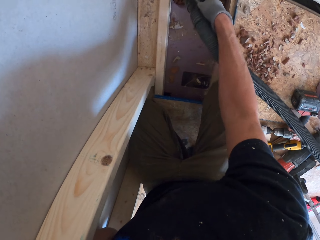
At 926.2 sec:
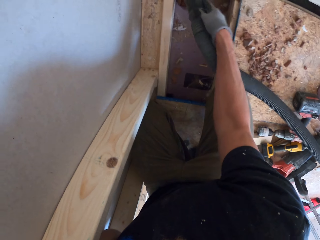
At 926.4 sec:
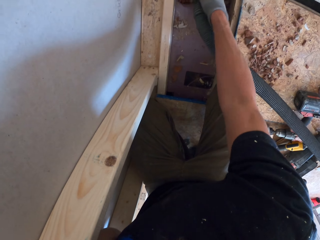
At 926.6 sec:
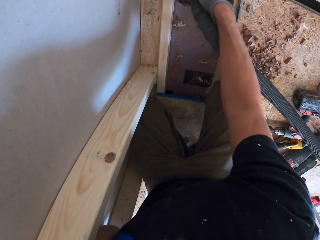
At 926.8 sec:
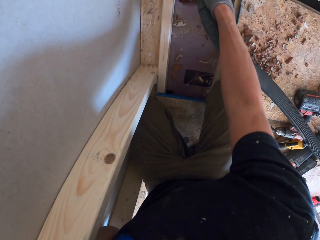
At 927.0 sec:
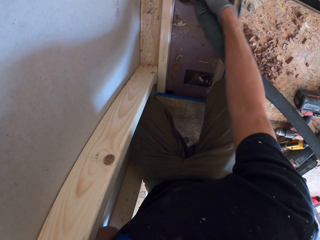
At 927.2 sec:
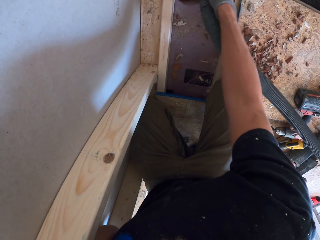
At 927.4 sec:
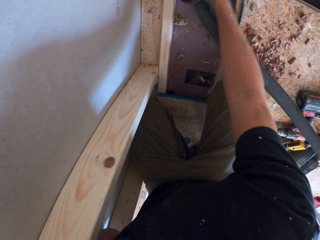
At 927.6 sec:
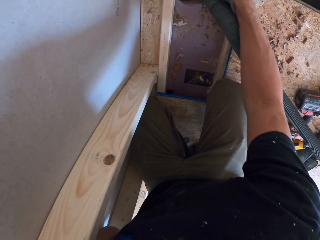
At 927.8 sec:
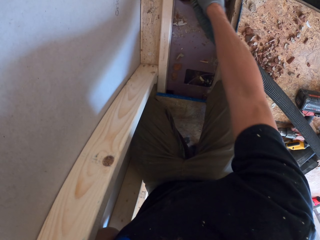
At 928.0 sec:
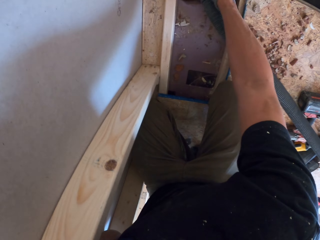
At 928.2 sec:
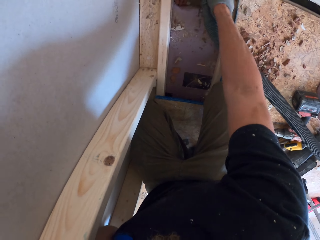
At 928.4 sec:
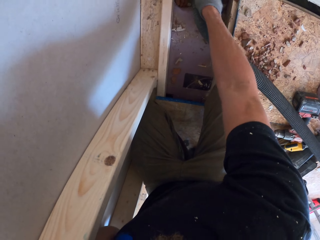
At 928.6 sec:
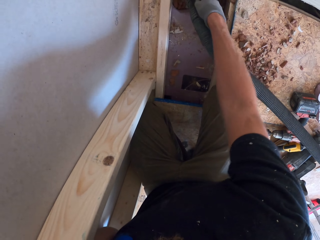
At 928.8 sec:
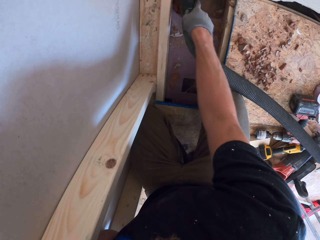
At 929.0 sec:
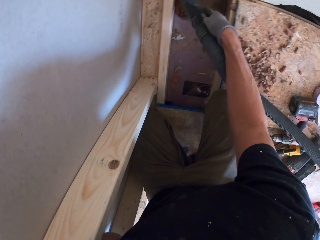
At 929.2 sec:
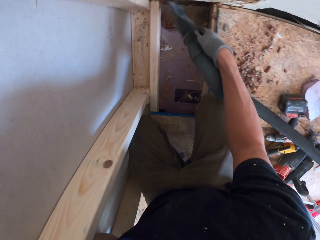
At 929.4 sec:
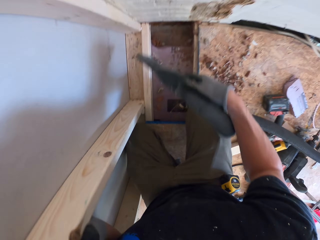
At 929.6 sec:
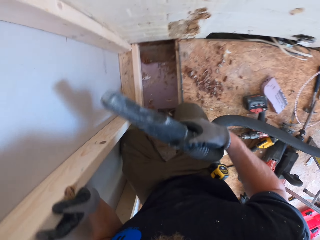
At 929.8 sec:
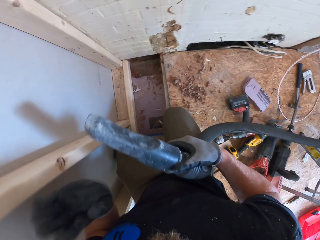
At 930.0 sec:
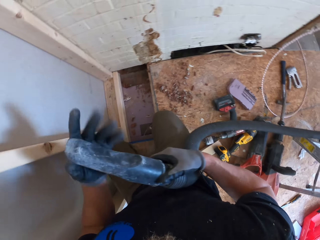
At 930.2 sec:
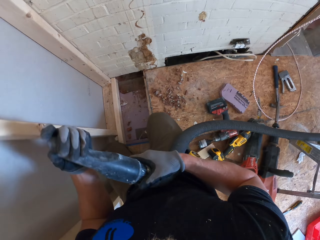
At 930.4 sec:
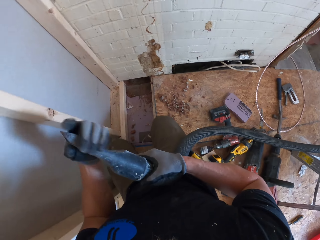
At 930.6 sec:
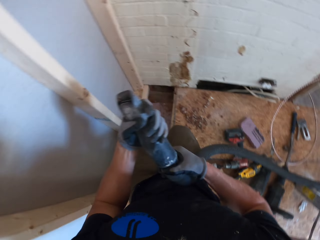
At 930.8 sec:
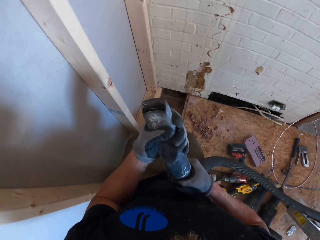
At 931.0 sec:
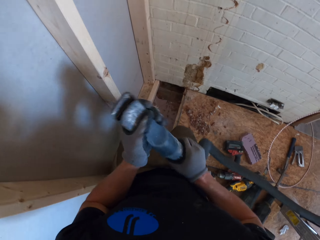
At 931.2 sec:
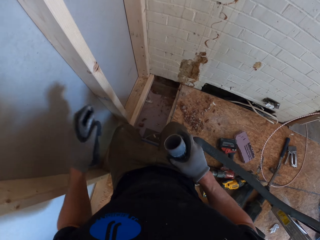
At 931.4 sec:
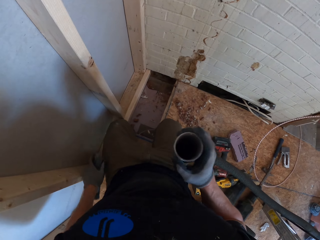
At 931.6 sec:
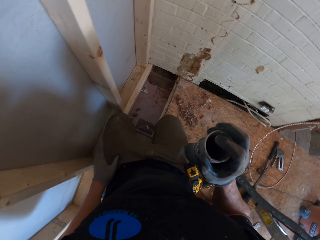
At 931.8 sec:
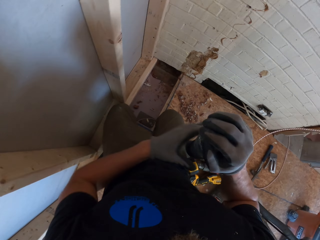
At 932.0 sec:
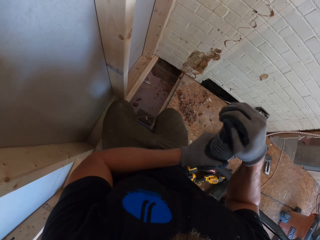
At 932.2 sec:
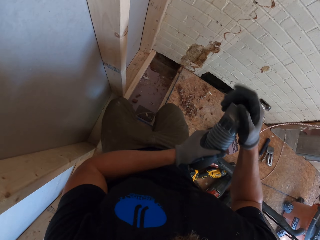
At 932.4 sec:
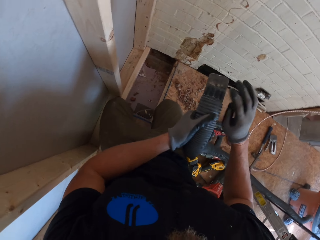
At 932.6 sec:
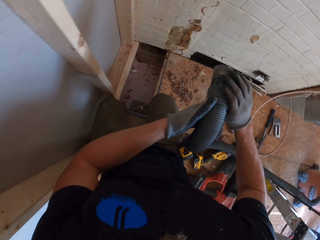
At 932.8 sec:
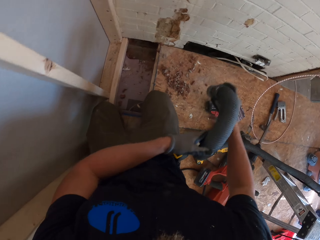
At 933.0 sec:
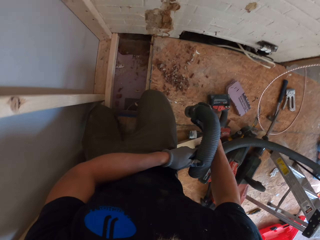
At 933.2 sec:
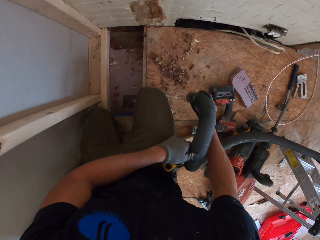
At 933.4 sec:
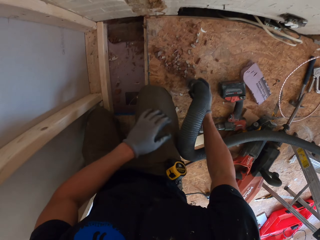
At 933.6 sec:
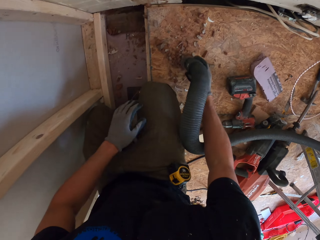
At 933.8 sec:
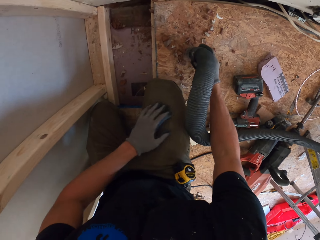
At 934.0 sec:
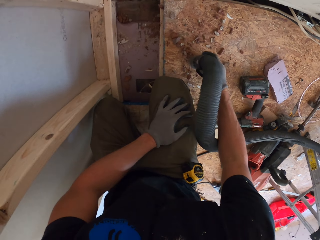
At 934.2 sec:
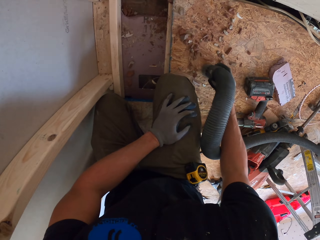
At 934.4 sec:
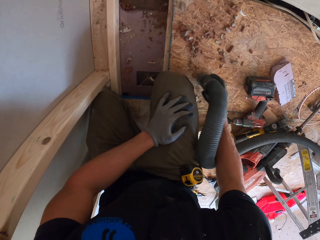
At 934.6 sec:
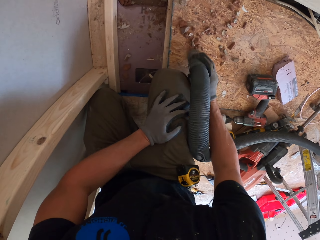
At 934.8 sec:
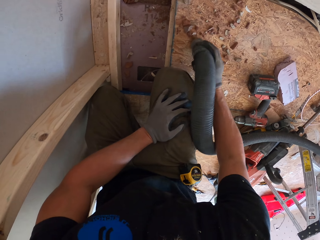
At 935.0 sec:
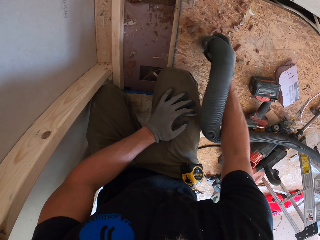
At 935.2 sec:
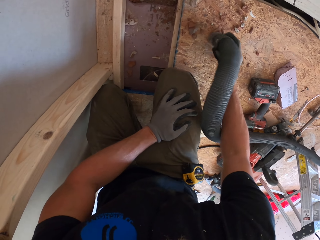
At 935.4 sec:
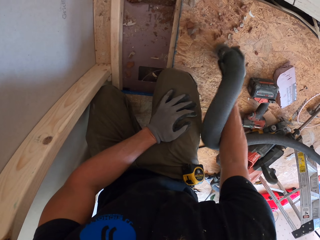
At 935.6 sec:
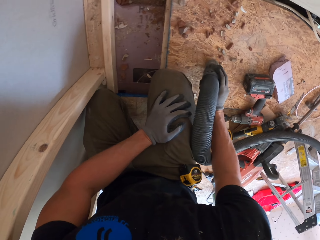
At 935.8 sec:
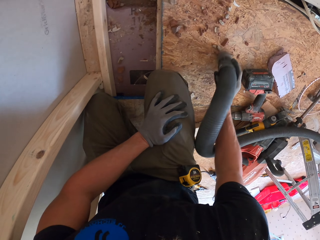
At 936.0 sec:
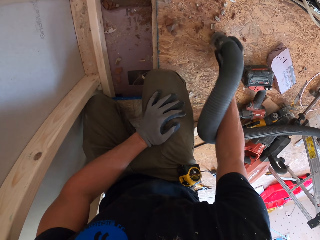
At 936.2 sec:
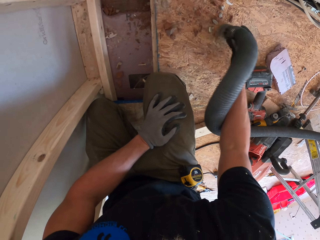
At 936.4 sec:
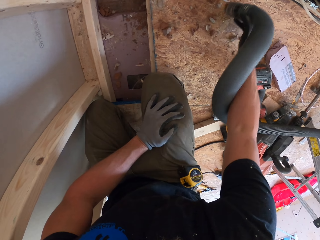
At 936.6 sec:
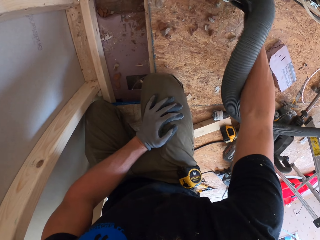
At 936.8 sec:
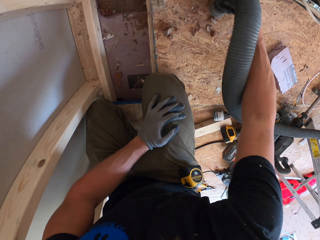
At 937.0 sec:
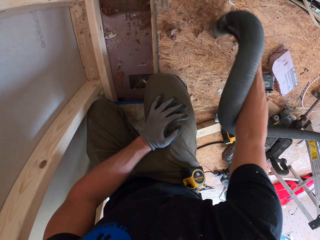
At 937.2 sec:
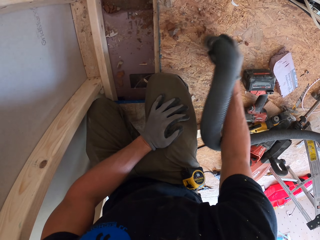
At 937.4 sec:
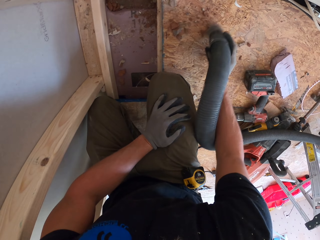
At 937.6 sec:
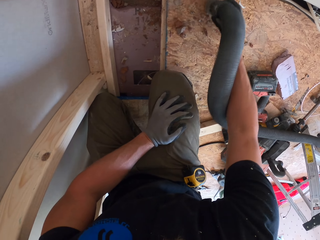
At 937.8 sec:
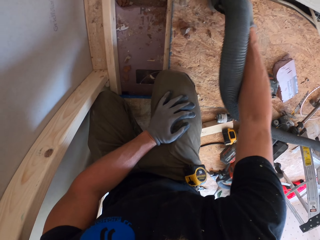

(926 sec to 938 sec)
The camera wearer vacuums the hole. He lifts the vacuum cord. He removes something in the pipe with his hands. He unplugs the vacuum tip. He places the vacuum pipe on the floor. He vacuums the floor.

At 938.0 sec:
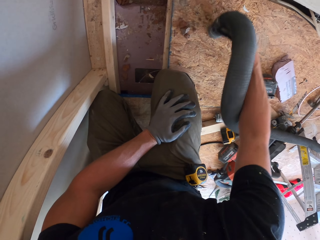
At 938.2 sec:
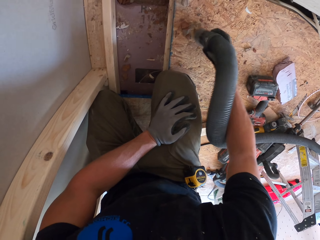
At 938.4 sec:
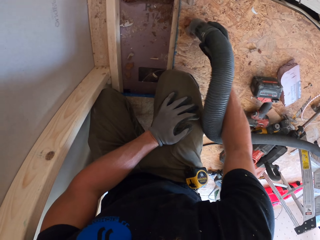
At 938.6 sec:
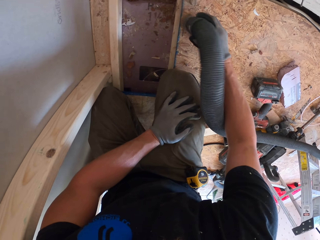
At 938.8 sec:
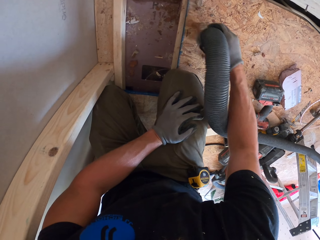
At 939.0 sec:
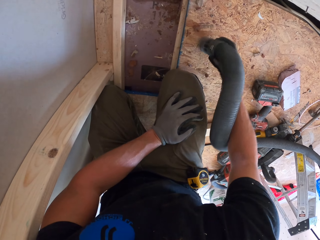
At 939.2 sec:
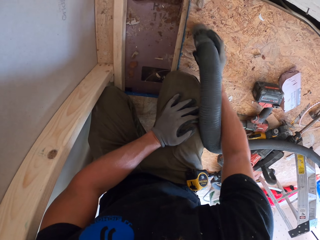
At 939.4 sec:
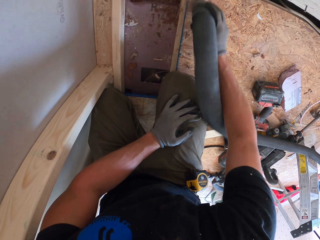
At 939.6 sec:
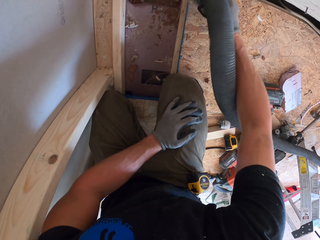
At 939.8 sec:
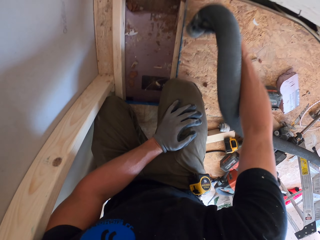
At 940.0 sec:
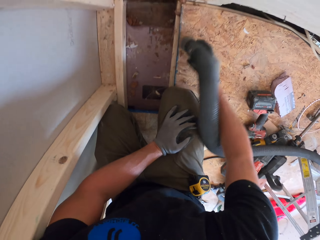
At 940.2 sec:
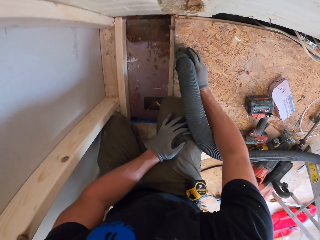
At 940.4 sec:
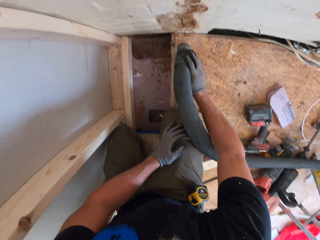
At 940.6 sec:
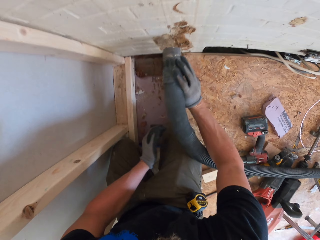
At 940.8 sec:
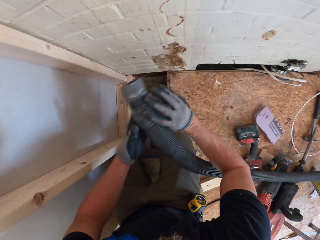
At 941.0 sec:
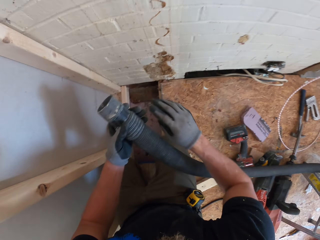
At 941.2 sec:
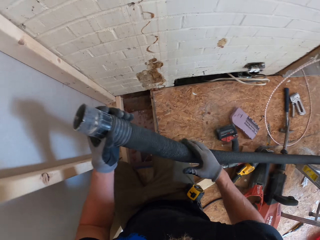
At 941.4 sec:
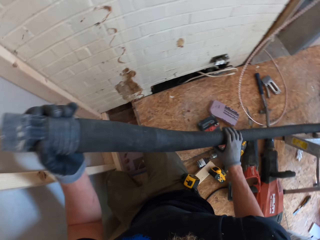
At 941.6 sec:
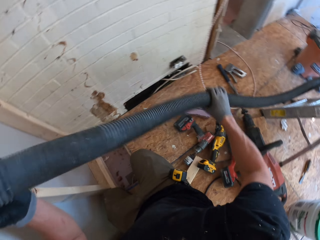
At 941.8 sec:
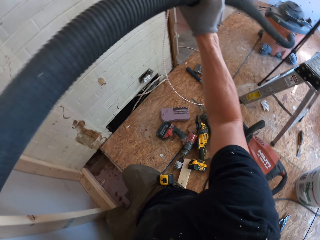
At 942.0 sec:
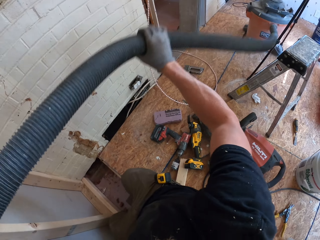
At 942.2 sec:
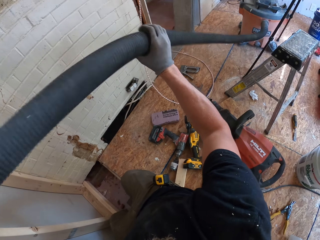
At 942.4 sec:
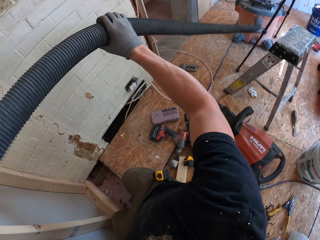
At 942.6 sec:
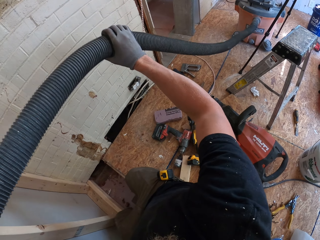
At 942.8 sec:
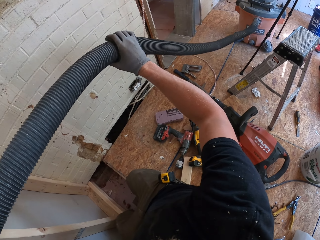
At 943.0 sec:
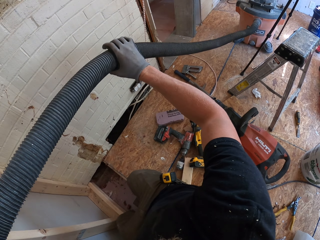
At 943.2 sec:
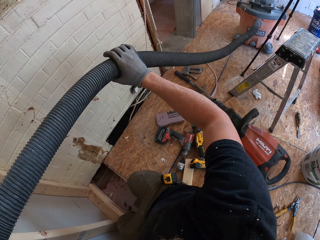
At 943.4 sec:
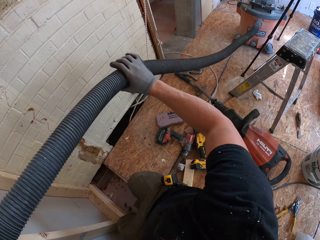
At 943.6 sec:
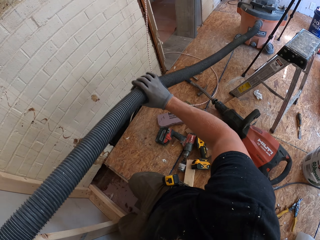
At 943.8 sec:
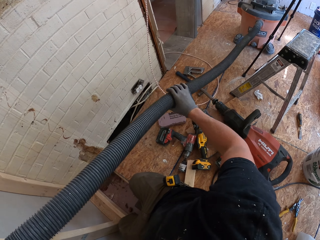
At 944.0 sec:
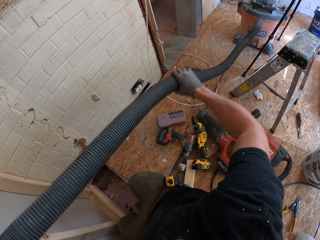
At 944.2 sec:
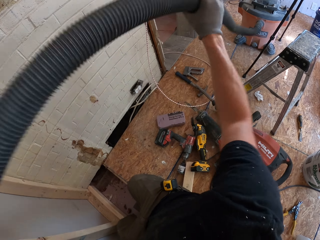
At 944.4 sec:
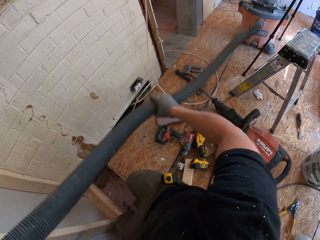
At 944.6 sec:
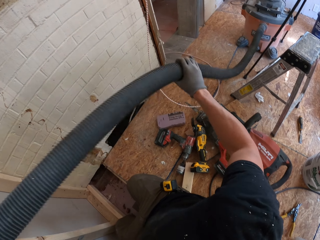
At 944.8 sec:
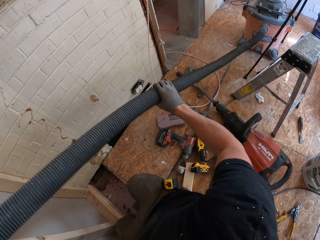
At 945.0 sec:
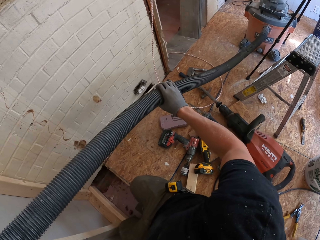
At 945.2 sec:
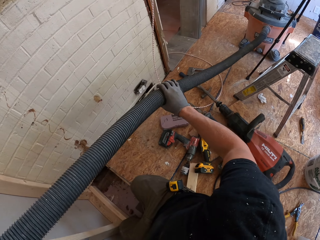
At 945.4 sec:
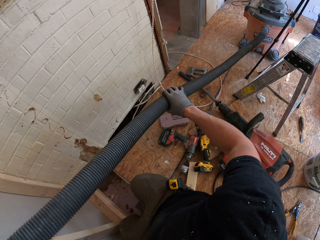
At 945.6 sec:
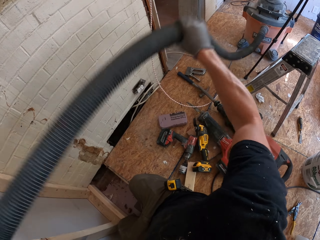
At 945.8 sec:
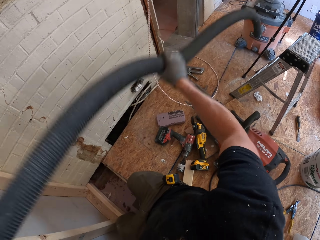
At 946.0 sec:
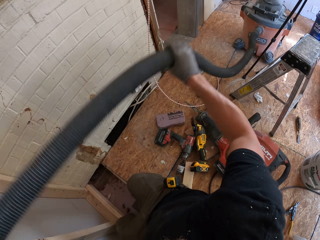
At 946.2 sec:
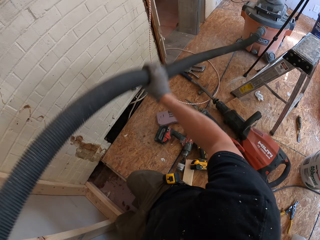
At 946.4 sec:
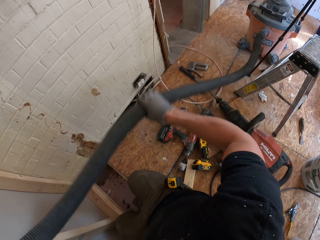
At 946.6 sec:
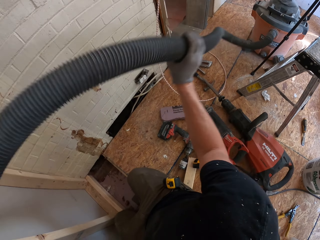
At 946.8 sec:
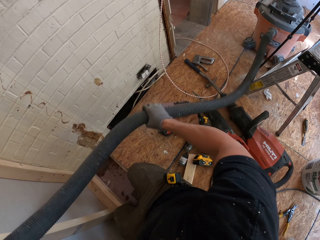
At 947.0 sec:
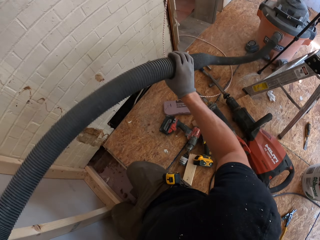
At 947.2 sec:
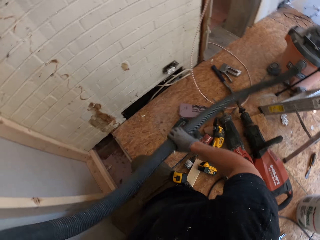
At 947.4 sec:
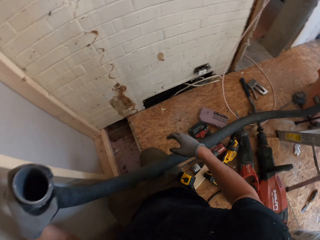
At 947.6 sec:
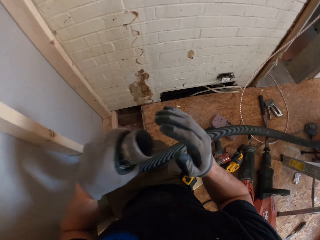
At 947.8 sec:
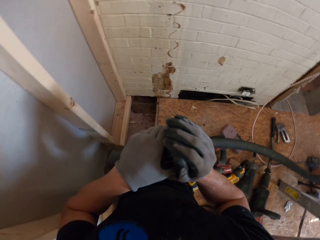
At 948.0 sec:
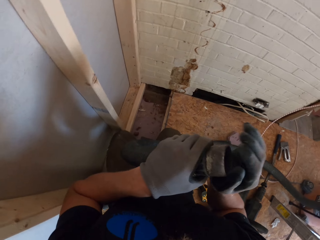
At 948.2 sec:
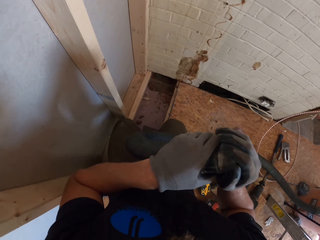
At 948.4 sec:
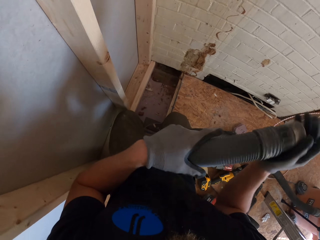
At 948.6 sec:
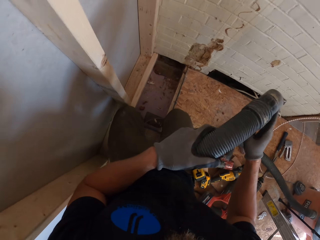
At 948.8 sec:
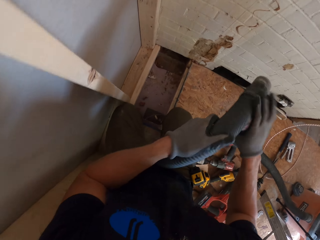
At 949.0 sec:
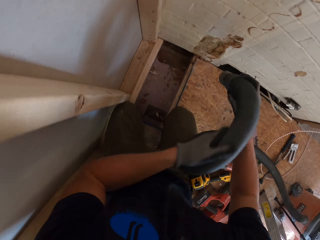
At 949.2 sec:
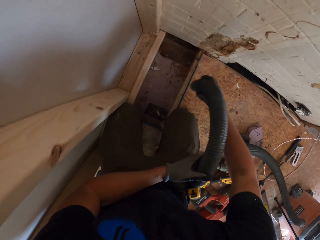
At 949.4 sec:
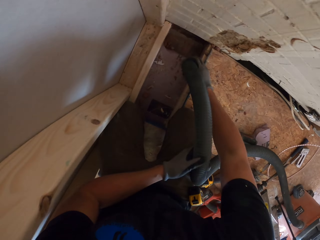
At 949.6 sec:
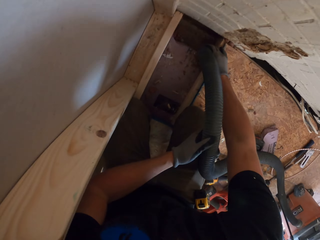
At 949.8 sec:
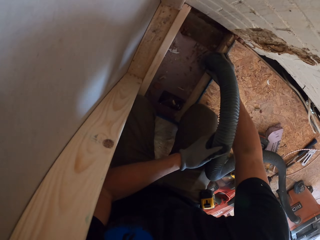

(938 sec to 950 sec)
The camera wearer vacuums the floor. He lifts the vacuum cord with both hands. He holds the pipe with his hands. He pulls the cord with the right hand. He pulls the cord with the right hand again. He shakes the cord with the right hand.
